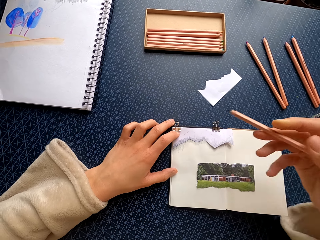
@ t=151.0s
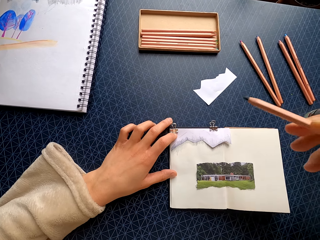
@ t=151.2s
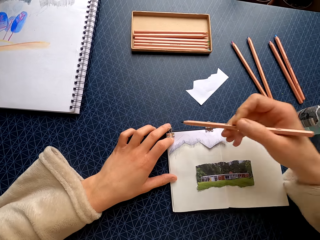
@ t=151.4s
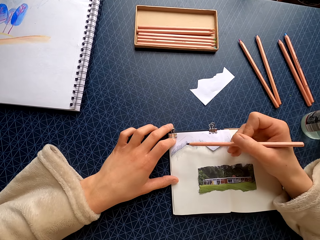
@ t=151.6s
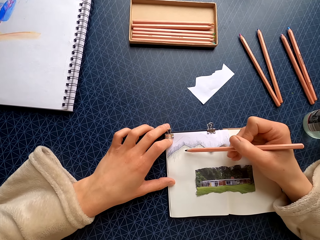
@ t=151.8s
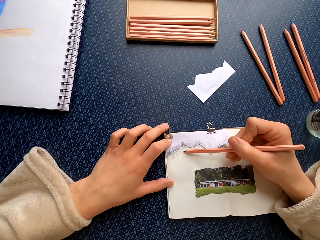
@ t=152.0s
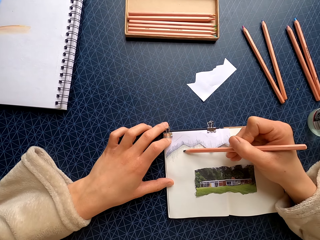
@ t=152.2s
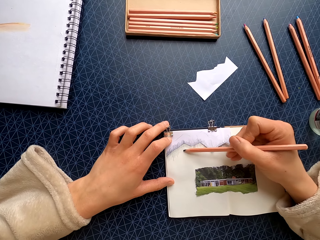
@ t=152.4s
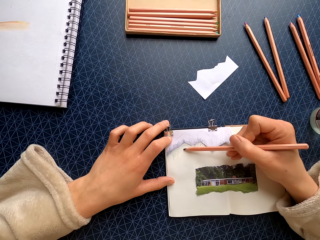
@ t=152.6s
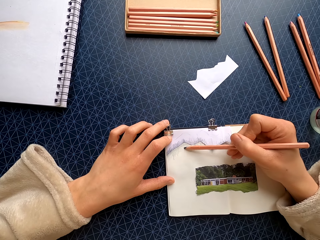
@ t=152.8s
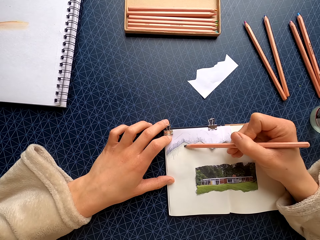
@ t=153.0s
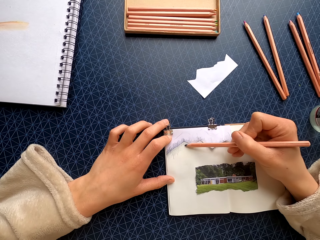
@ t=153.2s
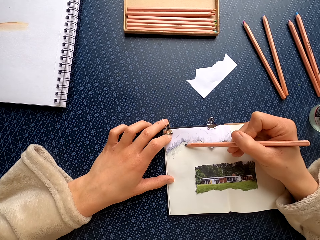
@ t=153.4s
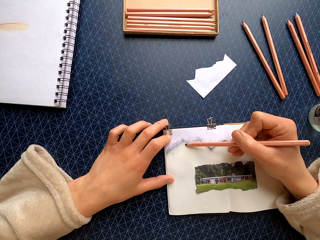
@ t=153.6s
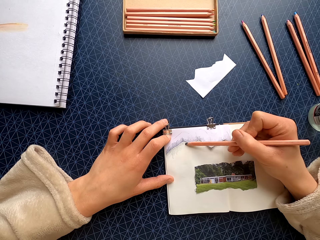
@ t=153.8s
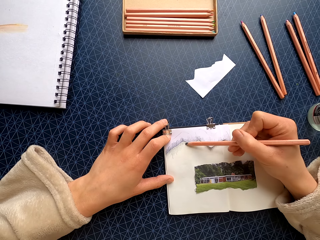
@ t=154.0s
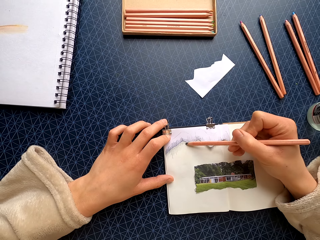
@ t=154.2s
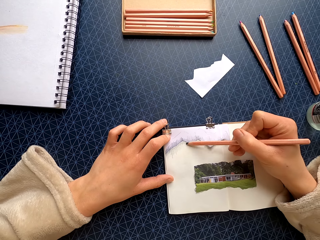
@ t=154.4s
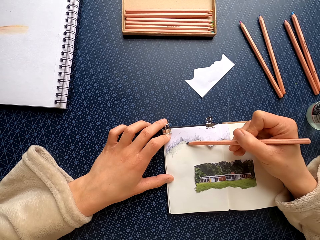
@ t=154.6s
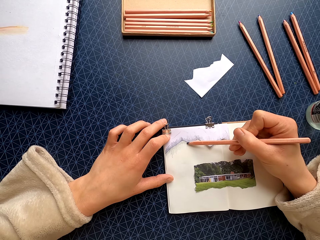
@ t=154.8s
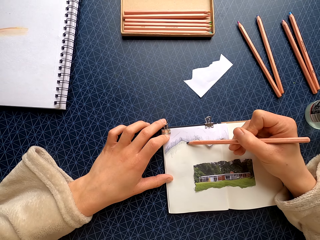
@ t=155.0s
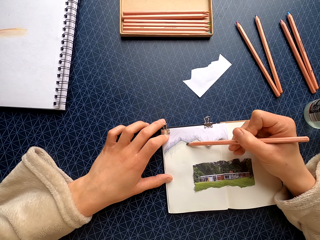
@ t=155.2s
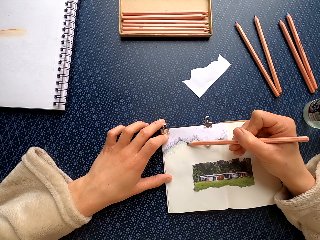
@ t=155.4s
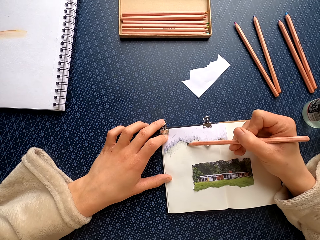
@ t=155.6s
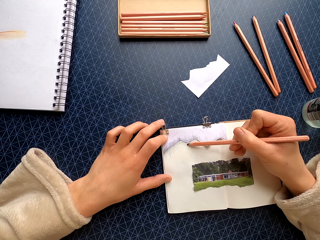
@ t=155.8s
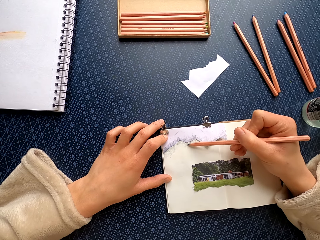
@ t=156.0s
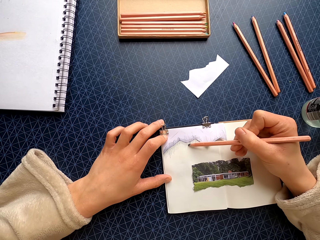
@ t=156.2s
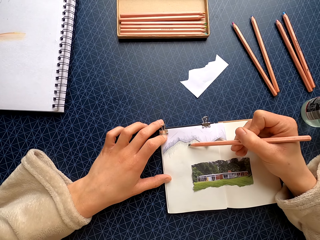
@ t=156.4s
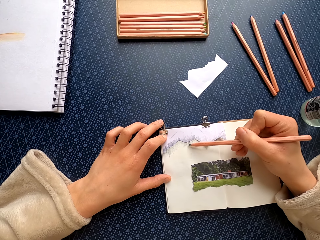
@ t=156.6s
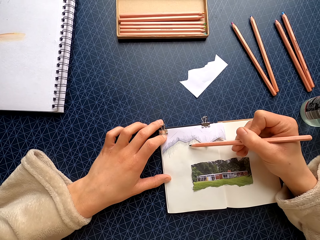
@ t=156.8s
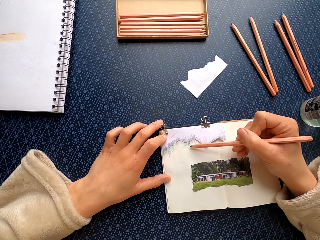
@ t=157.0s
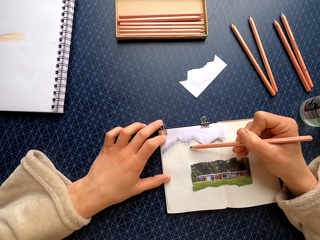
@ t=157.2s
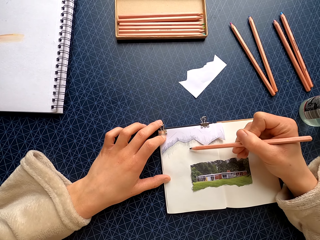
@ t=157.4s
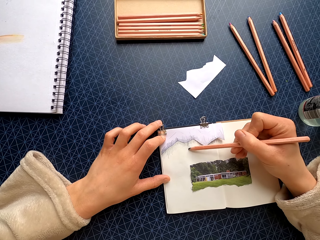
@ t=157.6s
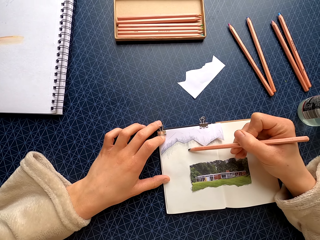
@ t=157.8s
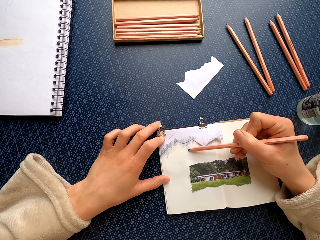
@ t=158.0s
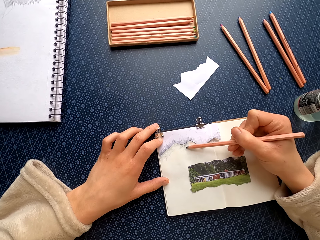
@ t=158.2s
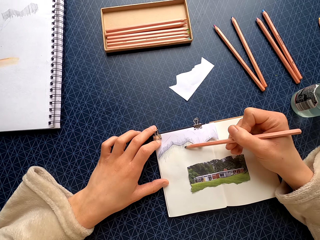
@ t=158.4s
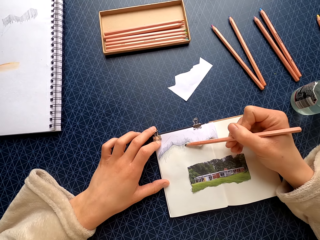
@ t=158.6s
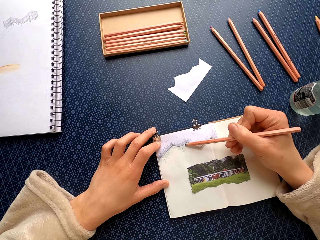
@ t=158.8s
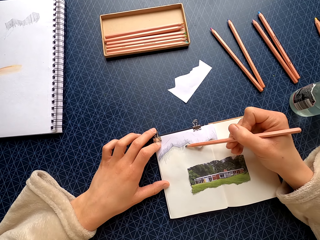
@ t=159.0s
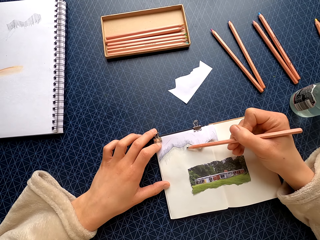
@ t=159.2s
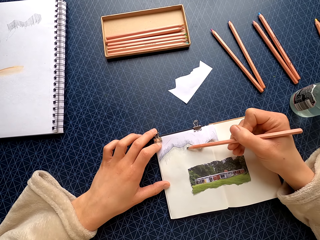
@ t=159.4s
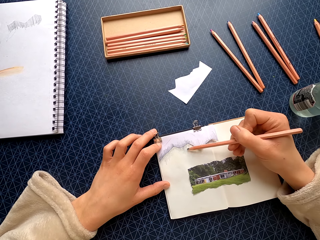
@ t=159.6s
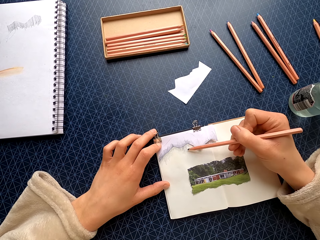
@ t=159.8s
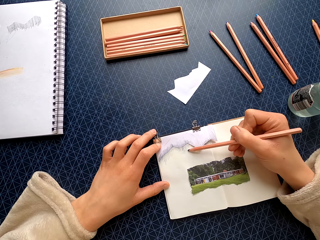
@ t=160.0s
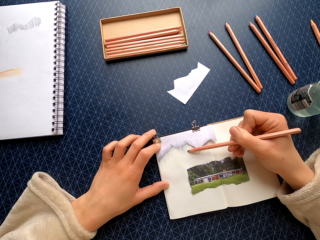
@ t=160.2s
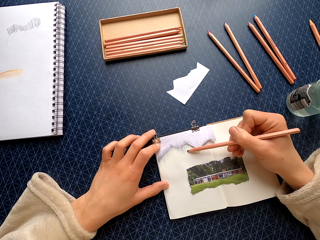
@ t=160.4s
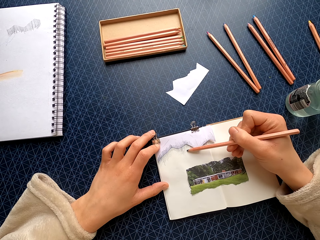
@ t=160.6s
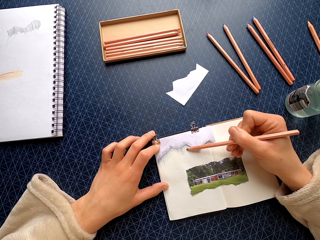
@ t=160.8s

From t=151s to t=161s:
The camera wearer lifts the pencil. They move the book. They color the book with the pencil.

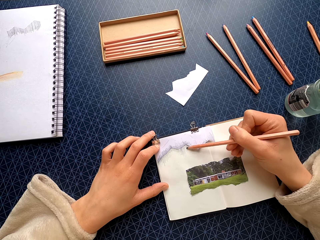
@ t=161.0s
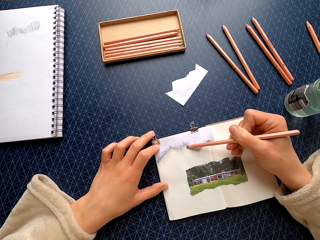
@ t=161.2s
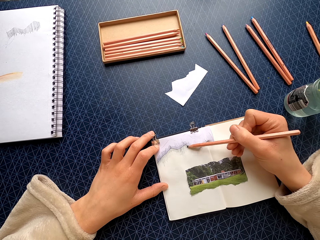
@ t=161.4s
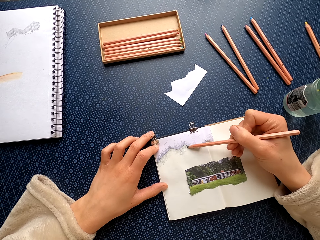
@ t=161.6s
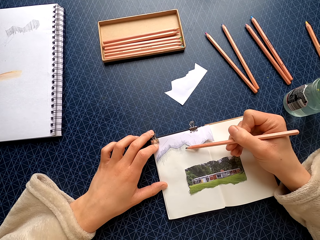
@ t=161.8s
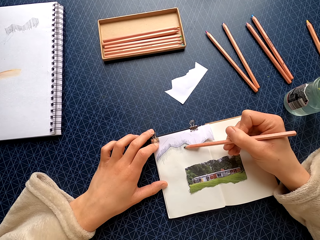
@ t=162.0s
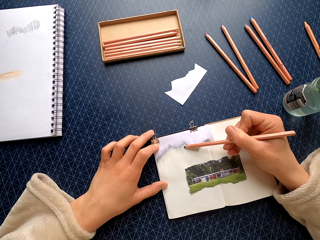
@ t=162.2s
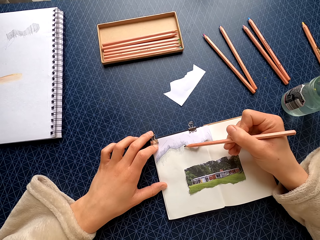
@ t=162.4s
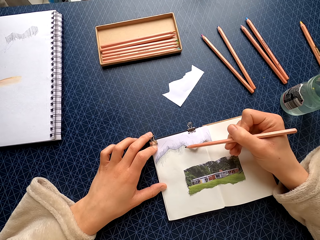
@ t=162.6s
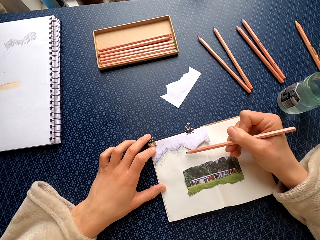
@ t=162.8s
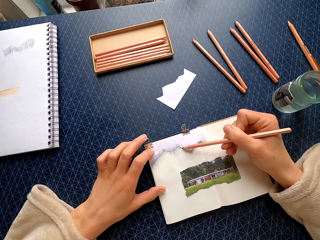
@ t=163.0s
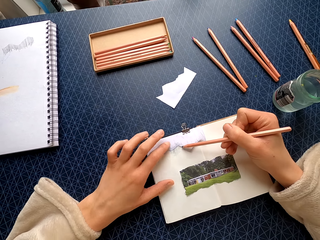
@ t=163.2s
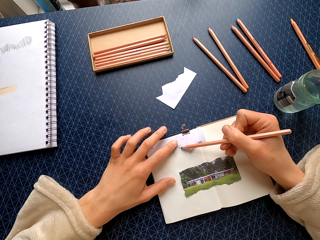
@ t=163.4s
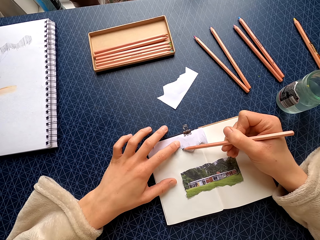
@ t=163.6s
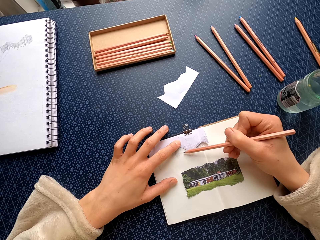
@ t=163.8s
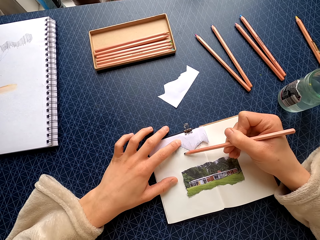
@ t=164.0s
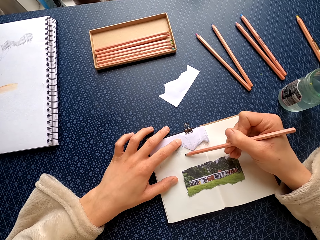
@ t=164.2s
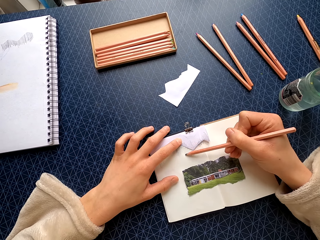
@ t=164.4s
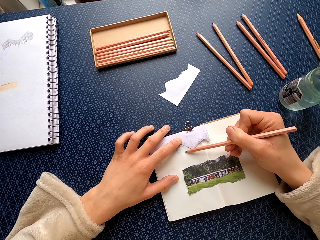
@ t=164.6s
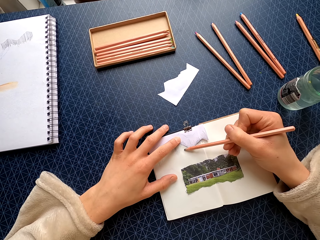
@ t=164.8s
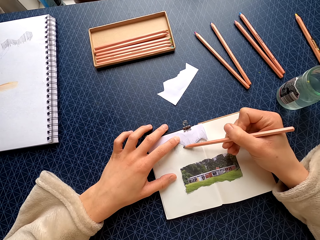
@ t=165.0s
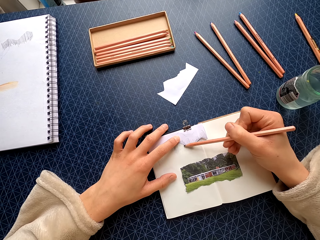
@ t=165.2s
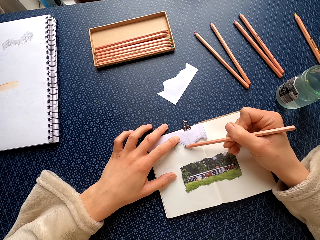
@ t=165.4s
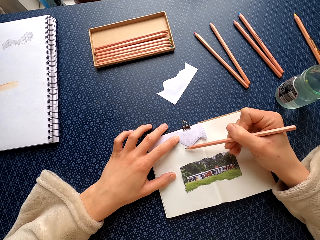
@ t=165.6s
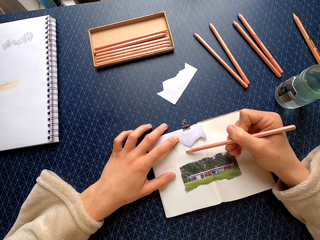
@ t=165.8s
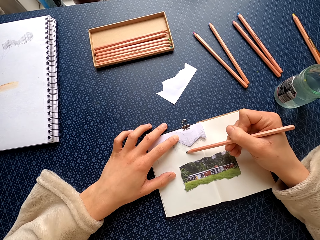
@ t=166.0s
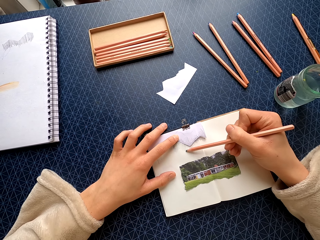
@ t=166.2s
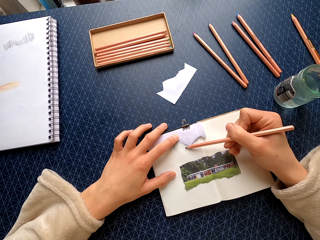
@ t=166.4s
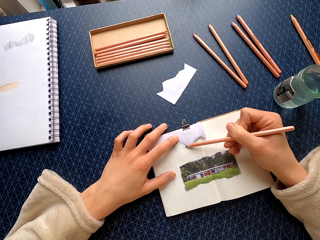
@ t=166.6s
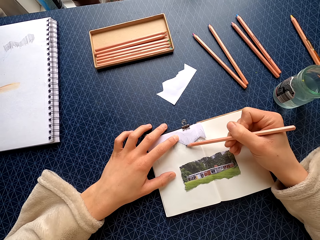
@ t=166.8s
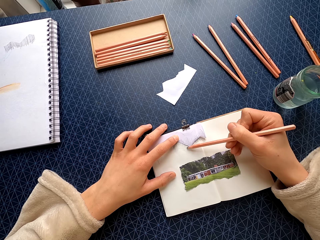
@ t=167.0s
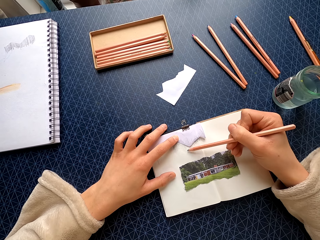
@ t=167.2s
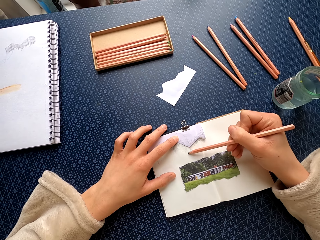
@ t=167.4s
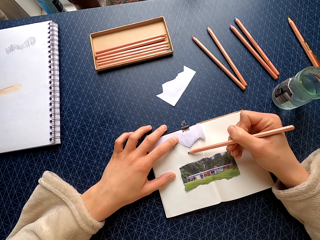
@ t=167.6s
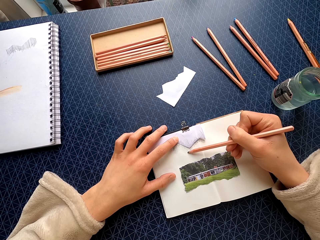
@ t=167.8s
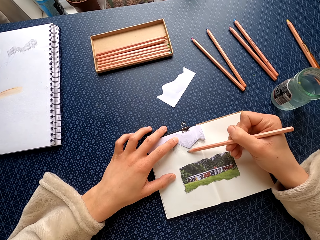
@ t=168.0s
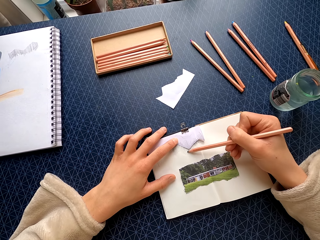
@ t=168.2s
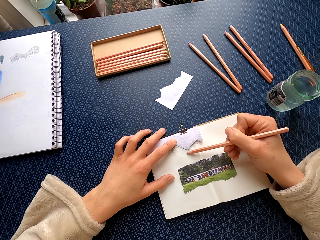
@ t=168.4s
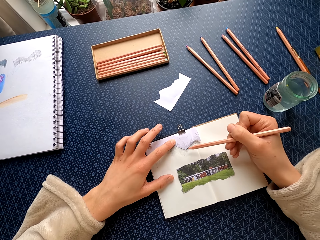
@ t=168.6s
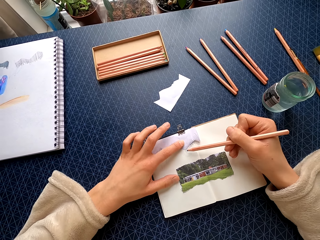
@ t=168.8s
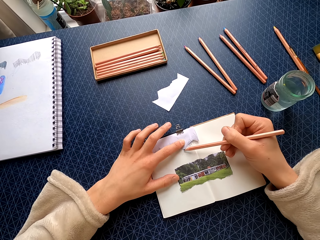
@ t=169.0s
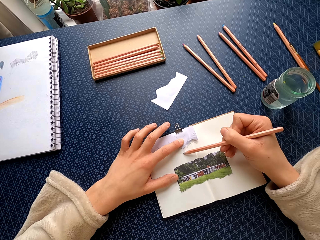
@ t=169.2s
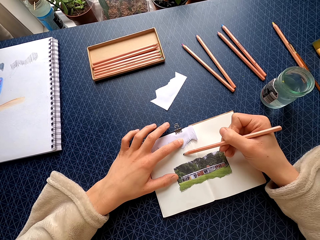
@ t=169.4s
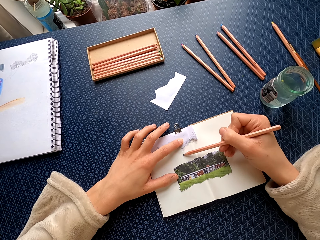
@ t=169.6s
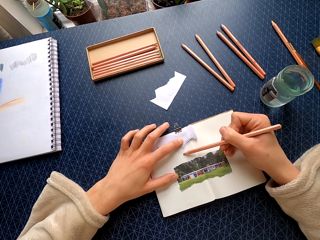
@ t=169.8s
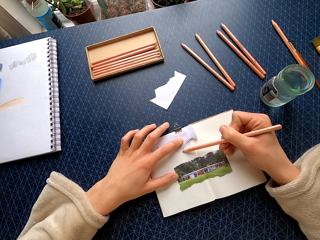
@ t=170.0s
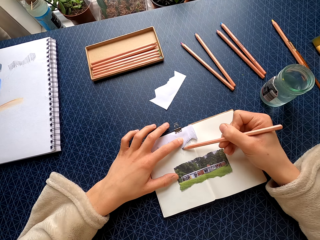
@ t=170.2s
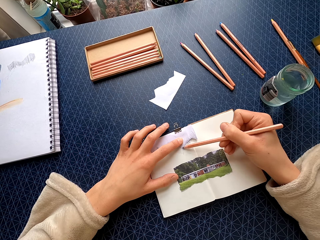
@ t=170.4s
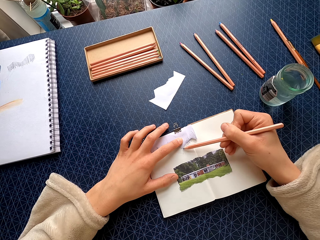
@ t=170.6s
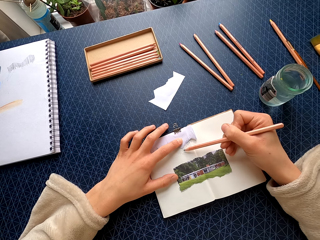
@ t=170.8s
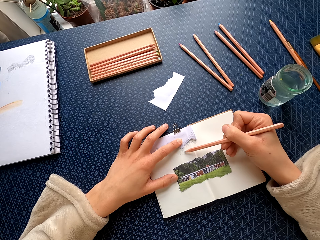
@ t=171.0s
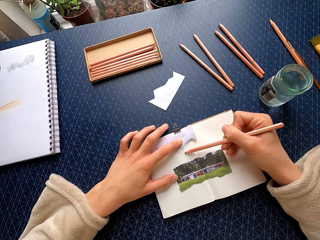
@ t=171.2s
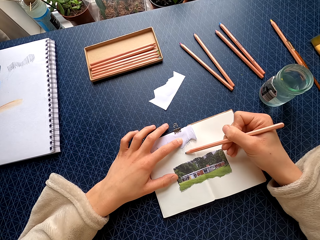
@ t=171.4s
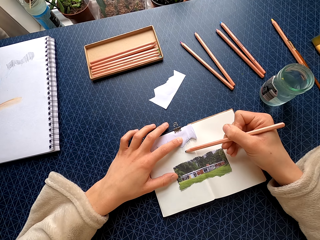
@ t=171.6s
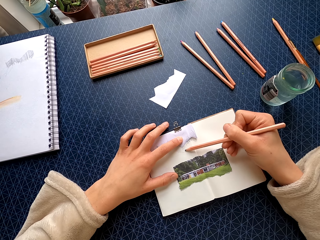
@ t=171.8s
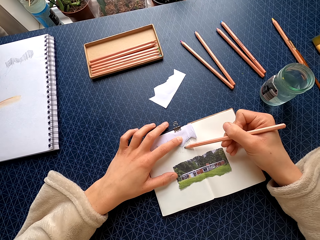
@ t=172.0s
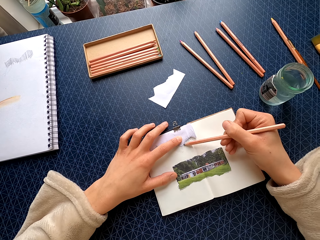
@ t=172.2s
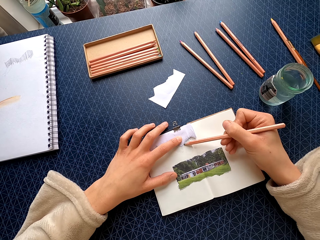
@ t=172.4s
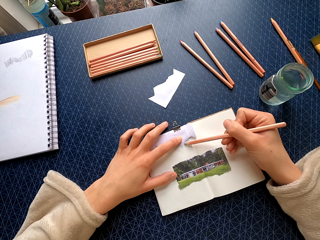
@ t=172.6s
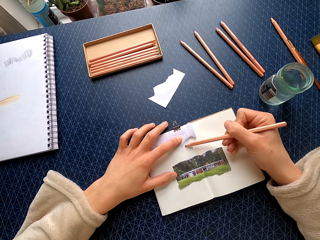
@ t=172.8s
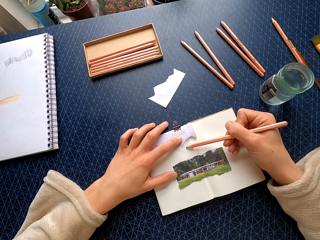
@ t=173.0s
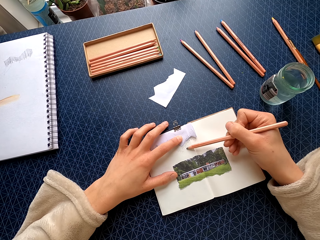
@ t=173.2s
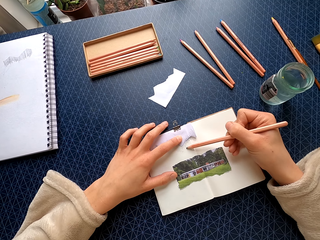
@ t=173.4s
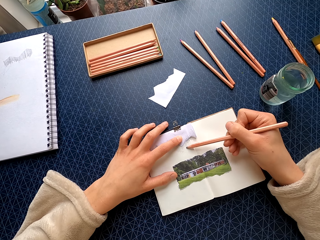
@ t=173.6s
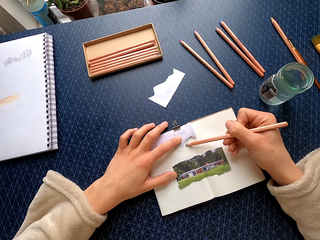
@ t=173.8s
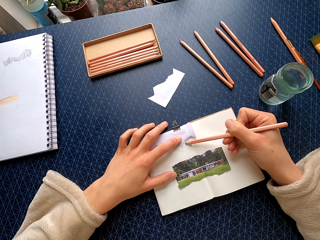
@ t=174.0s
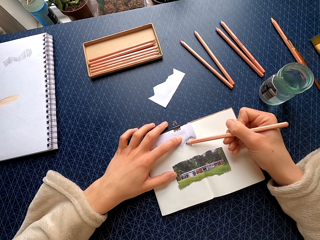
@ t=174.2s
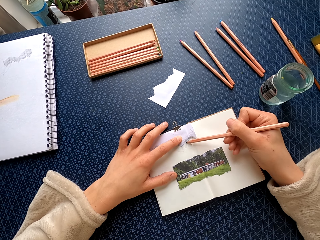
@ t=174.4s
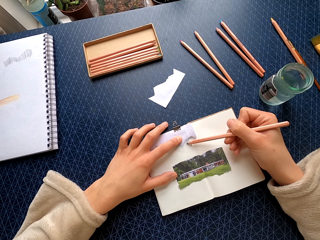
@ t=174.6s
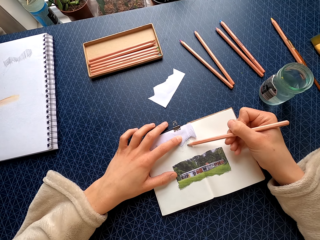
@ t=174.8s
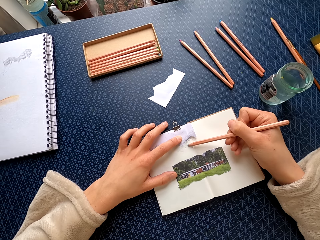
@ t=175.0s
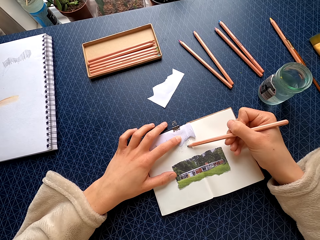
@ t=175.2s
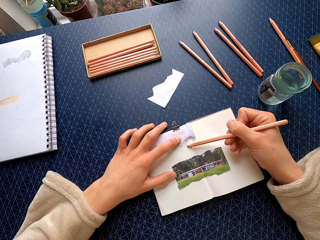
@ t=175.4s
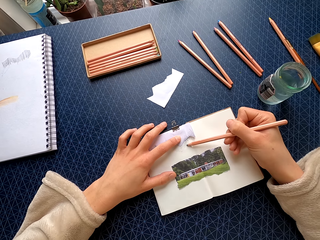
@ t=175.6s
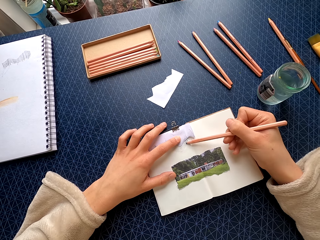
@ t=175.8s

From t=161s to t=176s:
The camera wearer holds the piece of paper with her left hand. She colors the book with the pencil. She holds the piece of paper with her left hand. She colors the book with the pencil.
